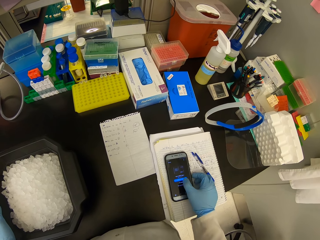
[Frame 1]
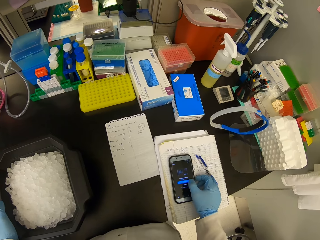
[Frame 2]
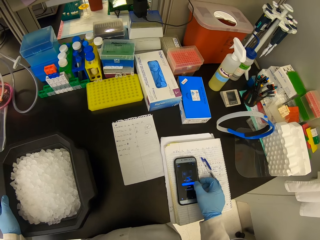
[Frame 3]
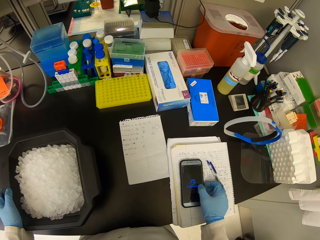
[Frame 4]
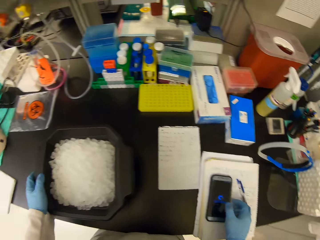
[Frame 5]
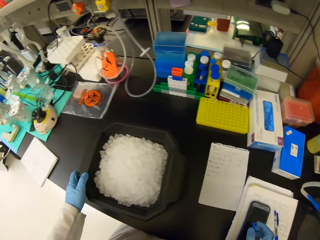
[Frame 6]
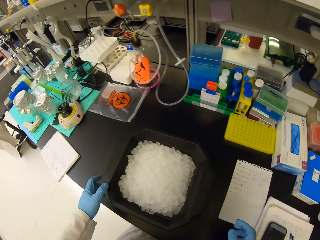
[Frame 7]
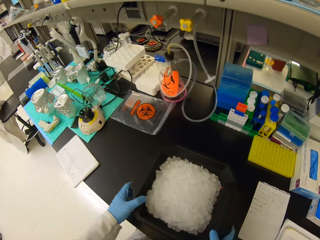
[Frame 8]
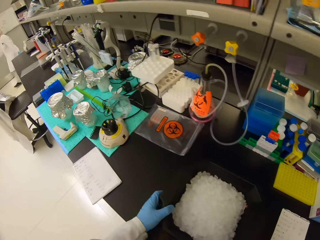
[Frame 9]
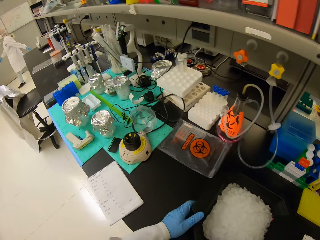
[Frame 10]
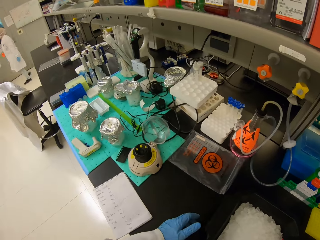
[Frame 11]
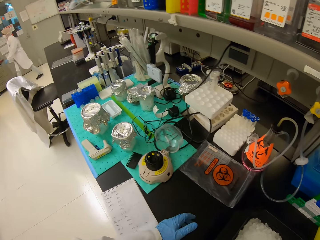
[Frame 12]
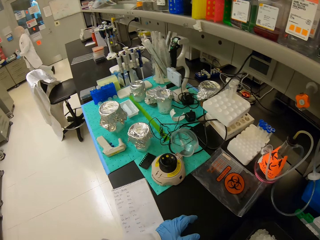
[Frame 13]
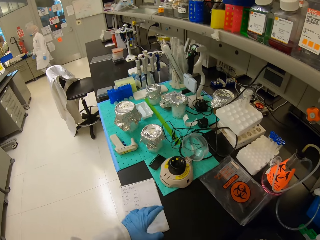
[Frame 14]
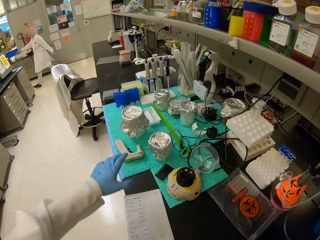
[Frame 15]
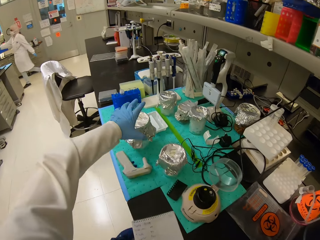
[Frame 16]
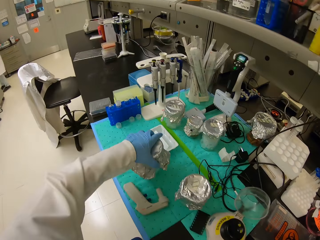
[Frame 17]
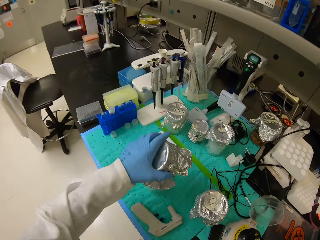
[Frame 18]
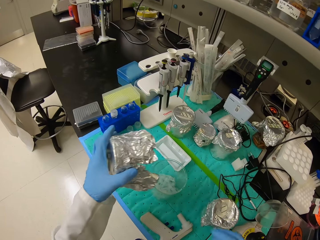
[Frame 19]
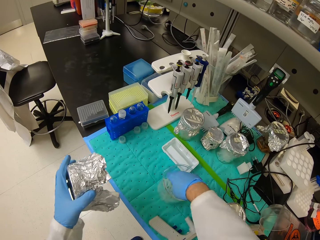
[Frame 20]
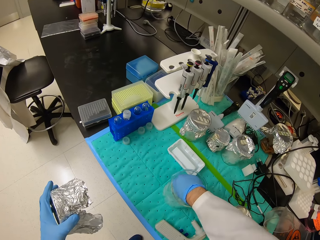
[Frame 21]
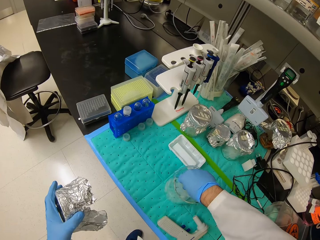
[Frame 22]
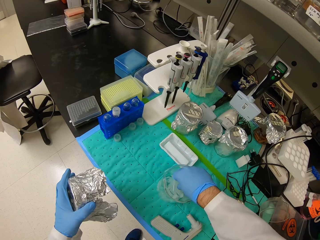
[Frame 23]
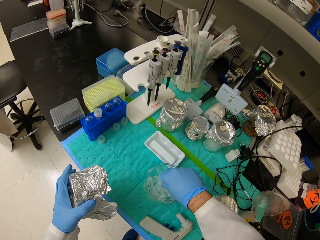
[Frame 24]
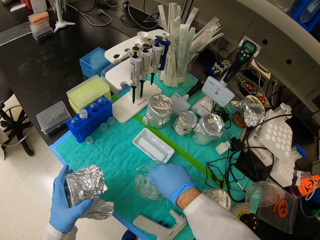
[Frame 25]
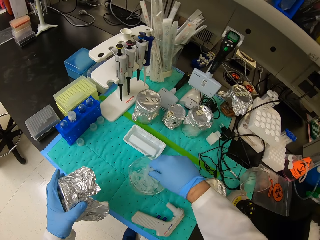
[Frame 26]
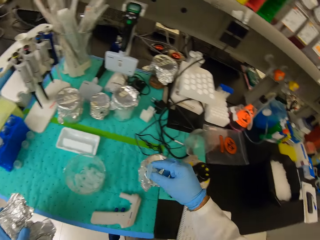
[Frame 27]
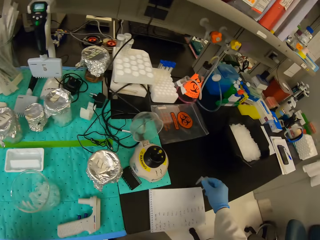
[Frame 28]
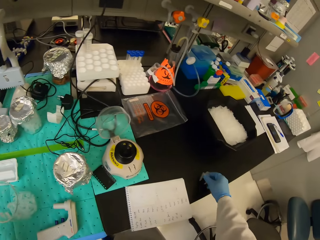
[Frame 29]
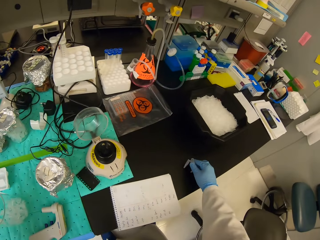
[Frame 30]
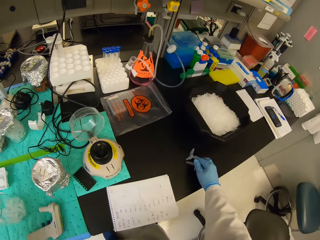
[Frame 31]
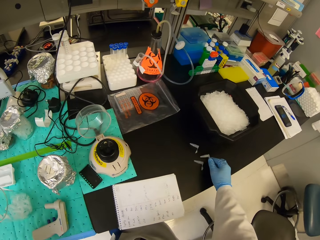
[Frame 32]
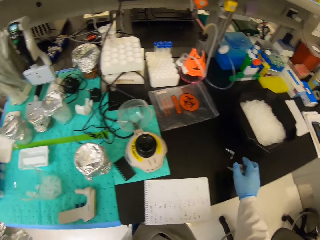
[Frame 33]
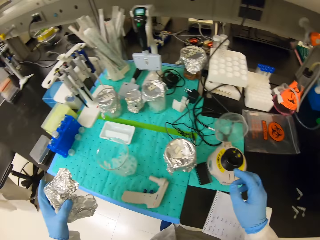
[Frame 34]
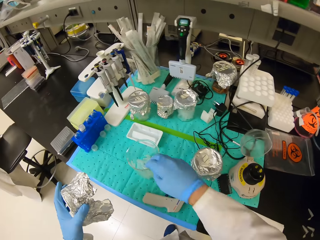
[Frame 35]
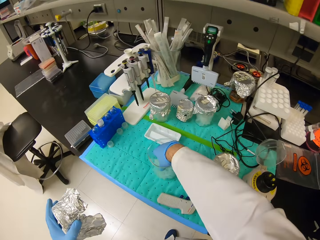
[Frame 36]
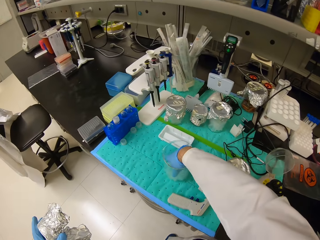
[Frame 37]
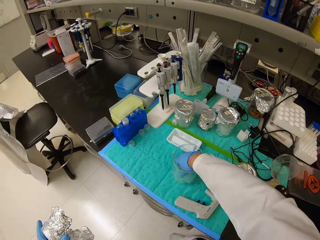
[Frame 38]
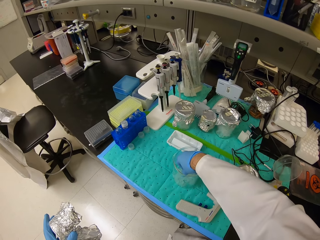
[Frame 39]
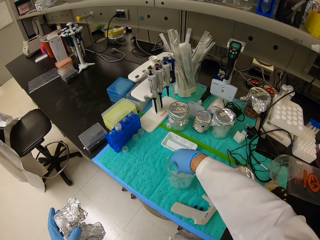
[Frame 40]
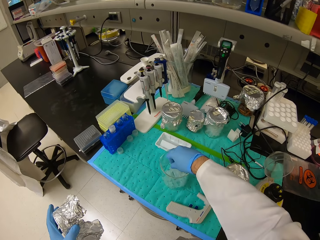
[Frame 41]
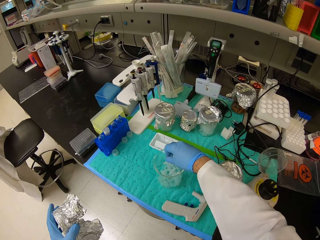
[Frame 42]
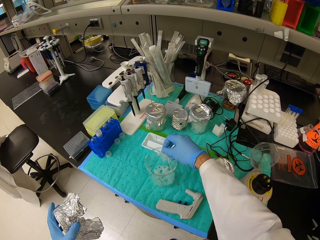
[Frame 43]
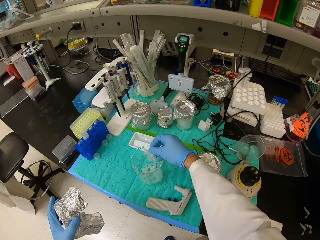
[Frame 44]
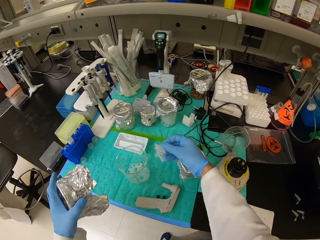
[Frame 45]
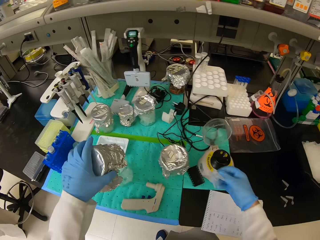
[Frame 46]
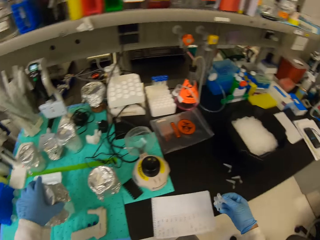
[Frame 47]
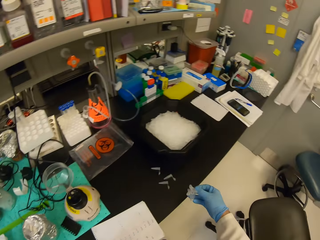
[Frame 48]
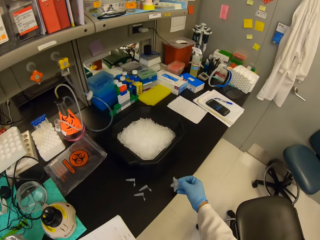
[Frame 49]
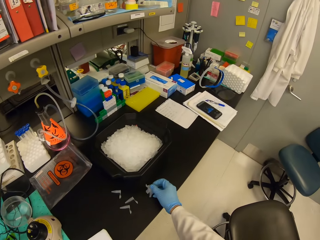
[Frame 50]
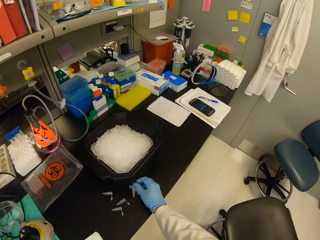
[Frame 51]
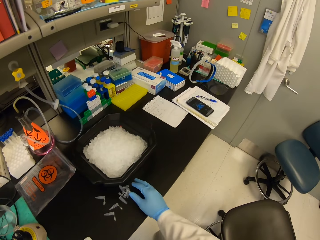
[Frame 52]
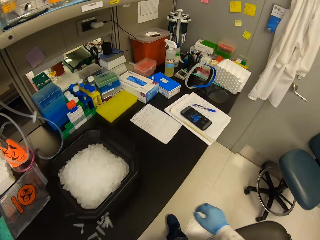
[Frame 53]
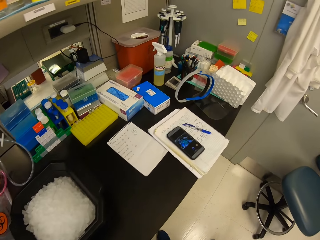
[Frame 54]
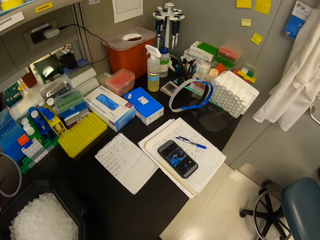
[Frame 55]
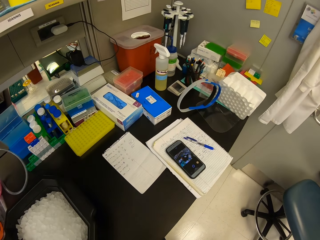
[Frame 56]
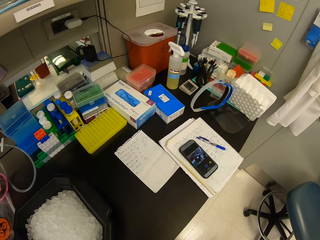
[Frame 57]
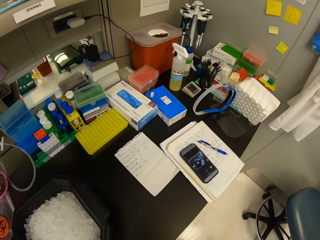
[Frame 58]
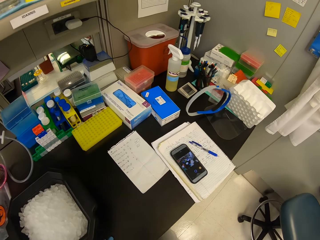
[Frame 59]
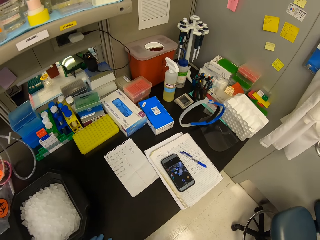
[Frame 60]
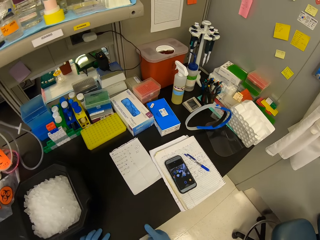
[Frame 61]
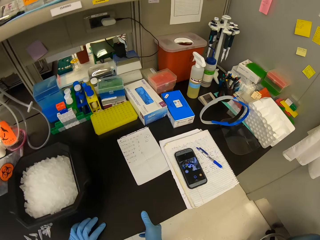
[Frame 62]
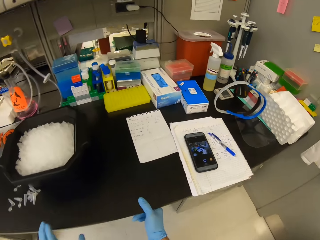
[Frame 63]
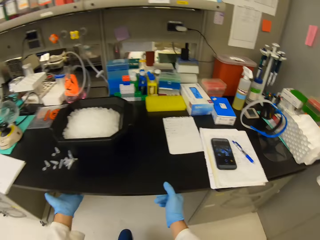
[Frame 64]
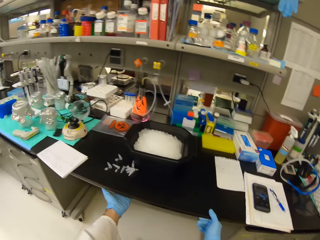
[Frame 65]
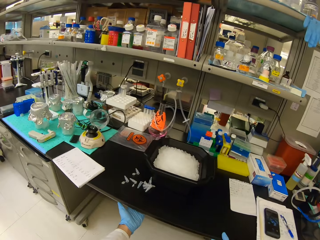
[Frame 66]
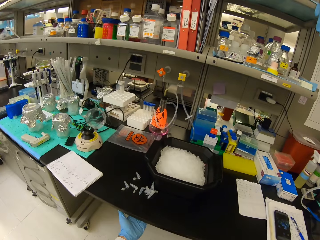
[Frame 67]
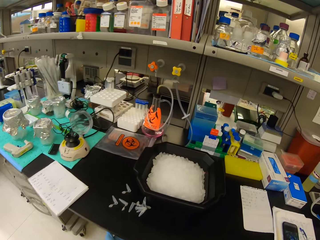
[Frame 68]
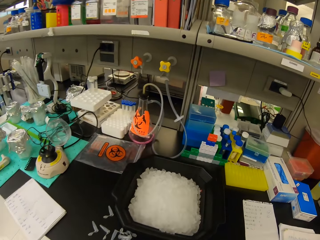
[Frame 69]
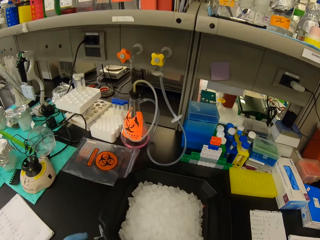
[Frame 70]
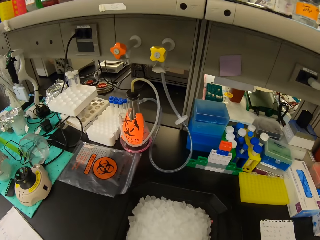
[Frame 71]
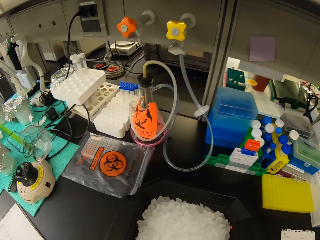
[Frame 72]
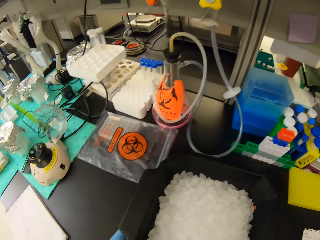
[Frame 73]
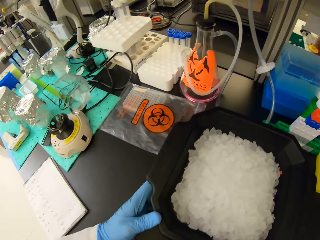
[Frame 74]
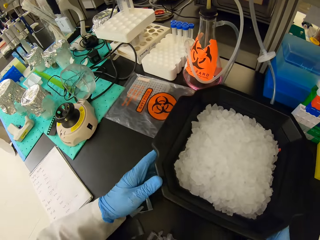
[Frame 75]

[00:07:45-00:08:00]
The camera wearer pushes the ice cube tray. They take a foil paper off. They pick test tubes from a glass jar and place the test tubes on the countertop. They pick test tubes from the glass jar and place the test tubes on the countertop. They look at the phone. They sit on a chair.

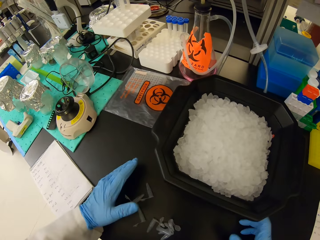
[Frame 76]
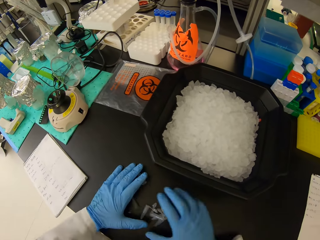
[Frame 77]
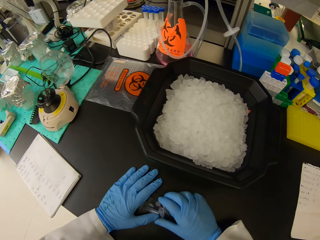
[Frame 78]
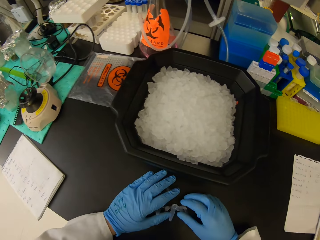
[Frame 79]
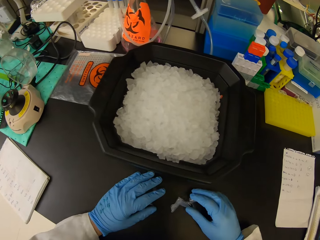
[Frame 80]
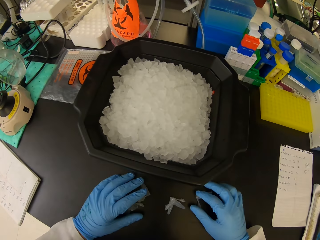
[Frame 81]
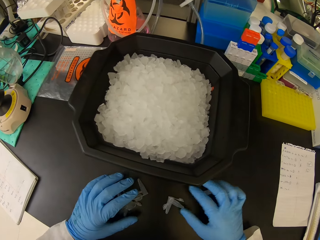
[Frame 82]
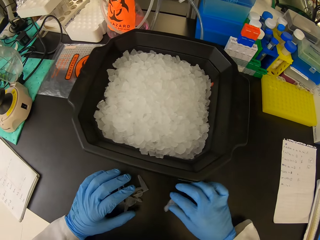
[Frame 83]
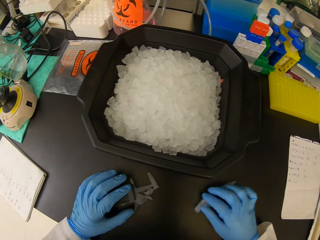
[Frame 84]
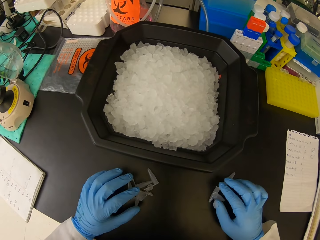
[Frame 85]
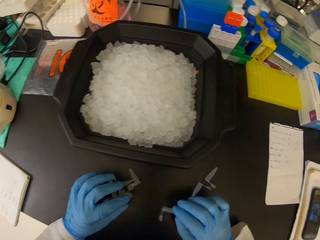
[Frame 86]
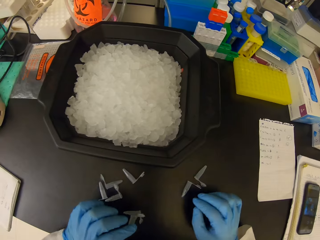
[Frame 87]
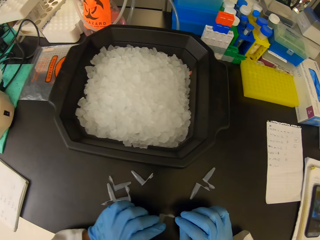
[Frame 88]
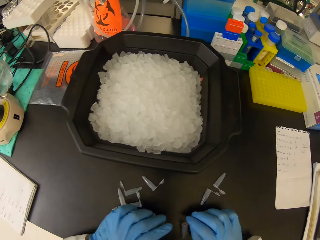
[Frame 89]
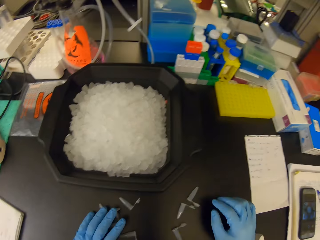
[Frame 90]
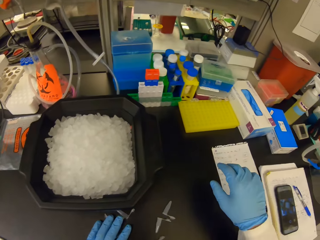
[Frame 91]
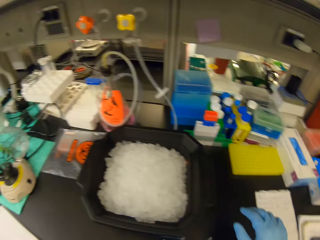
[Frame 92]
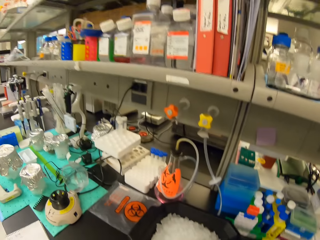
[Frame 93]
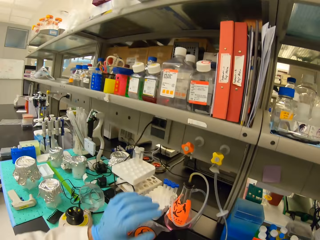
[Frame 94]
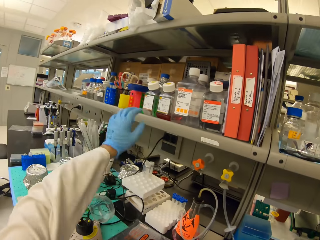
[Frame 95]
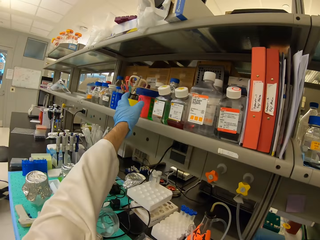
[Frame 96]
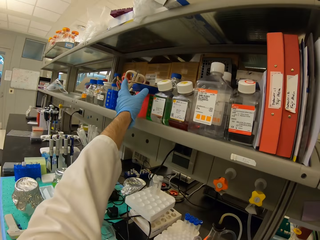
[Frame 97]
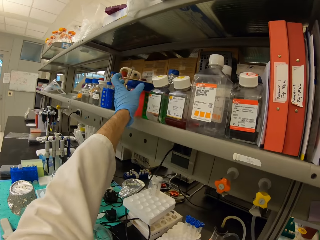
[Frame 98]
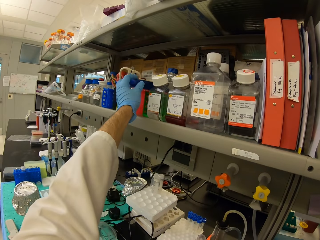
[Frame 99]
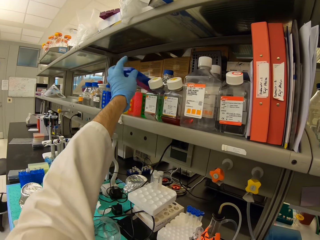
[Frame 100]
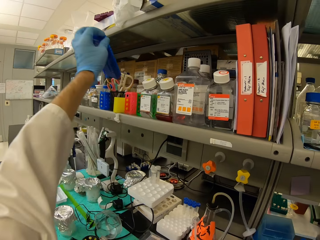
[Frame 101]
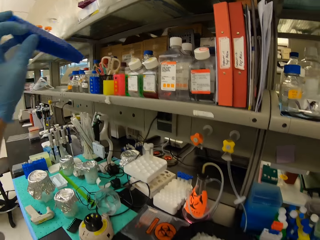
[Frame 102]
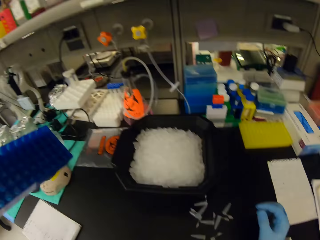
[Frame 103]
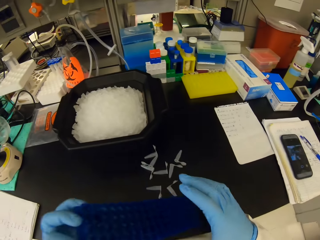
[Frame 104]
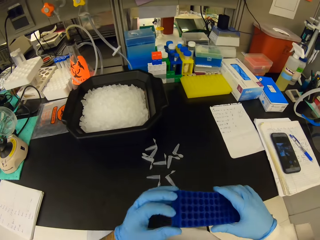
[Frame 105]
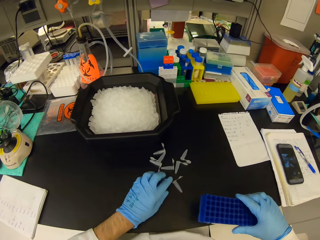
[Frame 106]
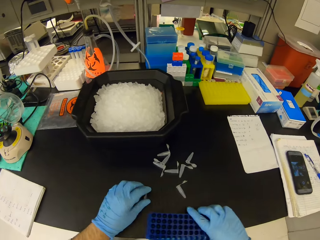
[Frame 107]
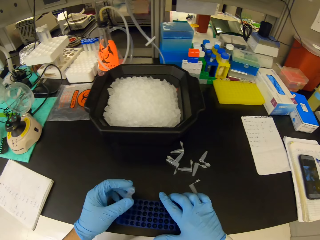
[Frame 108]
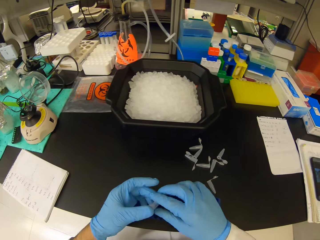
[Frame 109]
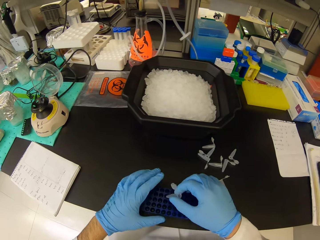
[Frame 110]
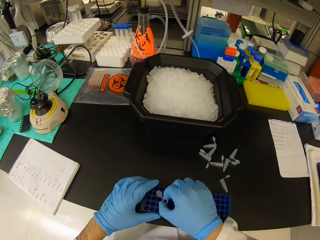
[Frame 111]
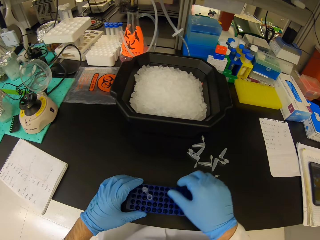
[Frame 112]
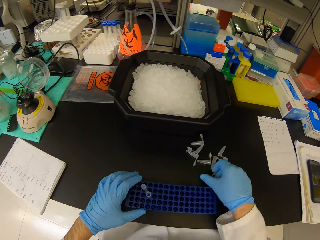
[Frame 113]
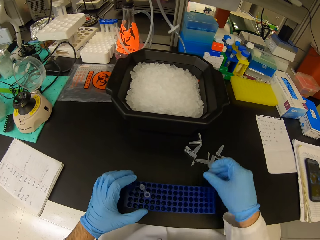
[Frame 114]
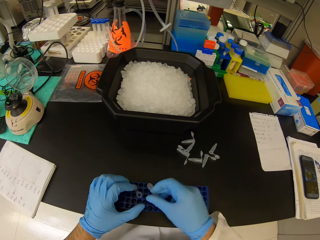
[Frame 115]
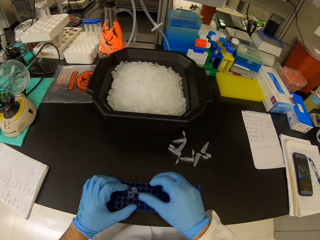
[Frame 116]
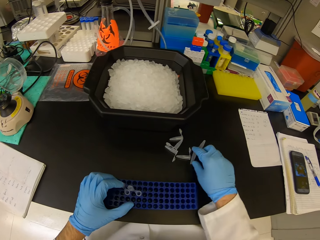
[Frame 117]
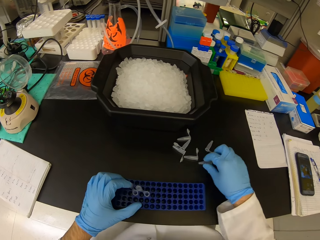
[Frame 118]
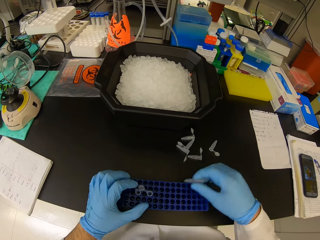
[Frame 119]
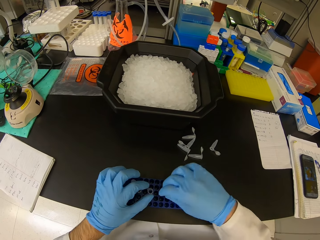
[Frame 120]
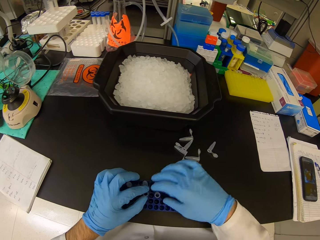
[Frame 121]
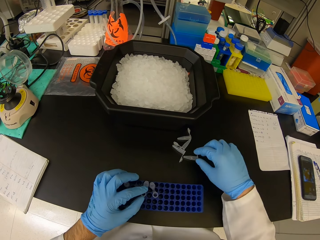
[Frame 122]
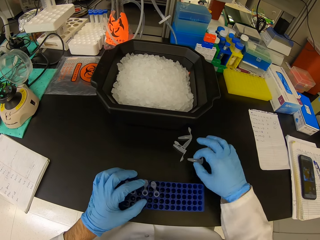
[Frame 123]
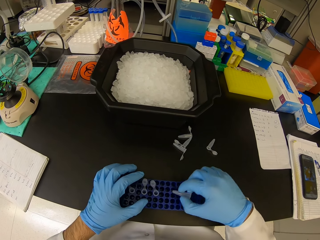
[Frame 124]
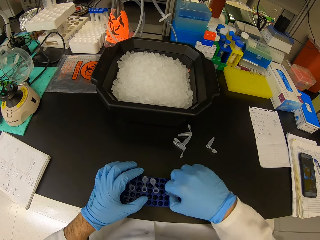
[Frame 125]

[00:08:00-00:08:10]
The camera wearer arranges the test tubes on the countertop. They pick test tubes. They pick a test tube rack from the shelf and place the test tube rack on the countertop. They put the test tubes in the test tube rack. They arrange the test tubes in the rack.
